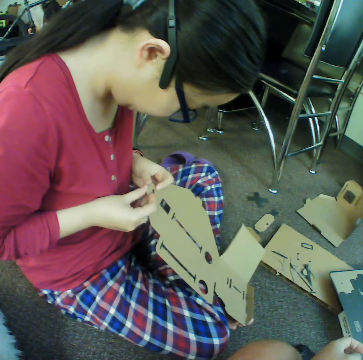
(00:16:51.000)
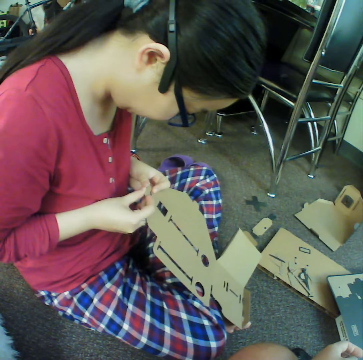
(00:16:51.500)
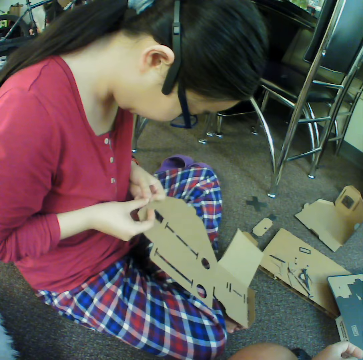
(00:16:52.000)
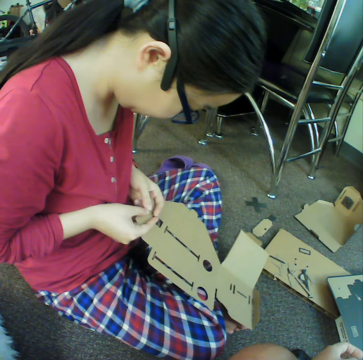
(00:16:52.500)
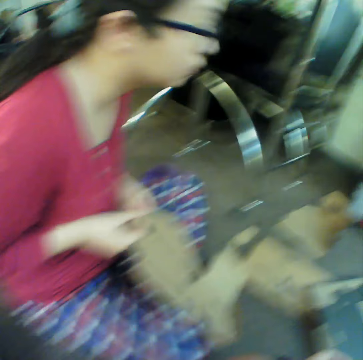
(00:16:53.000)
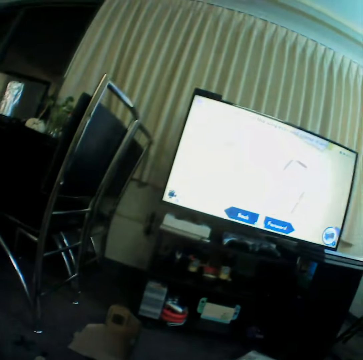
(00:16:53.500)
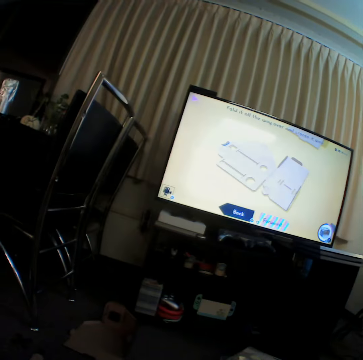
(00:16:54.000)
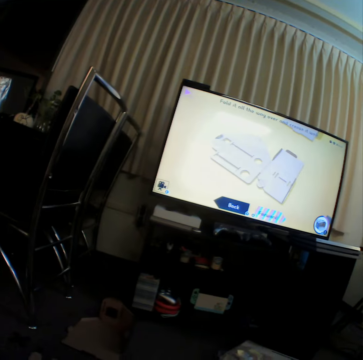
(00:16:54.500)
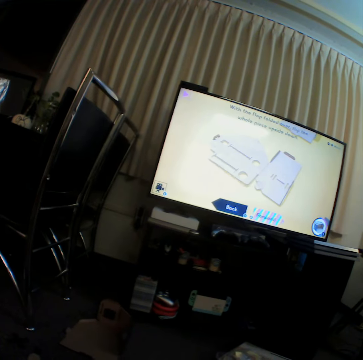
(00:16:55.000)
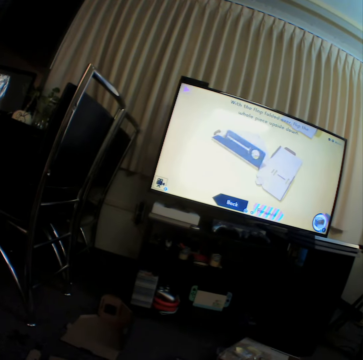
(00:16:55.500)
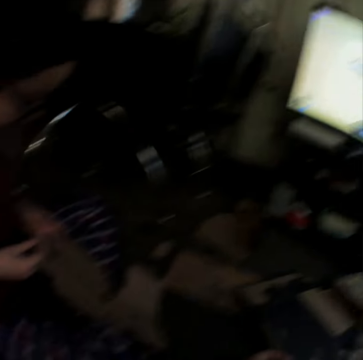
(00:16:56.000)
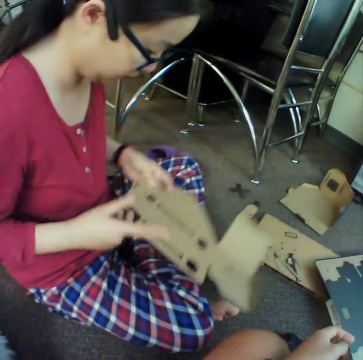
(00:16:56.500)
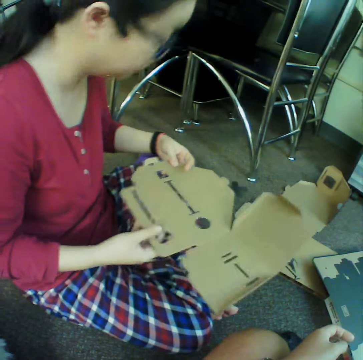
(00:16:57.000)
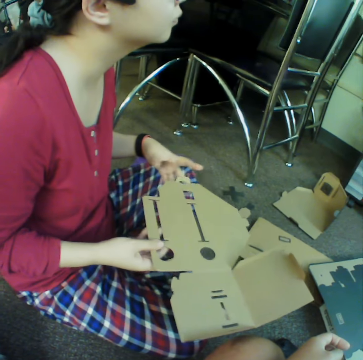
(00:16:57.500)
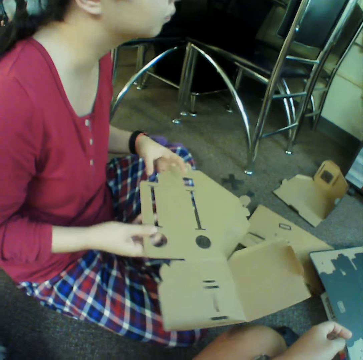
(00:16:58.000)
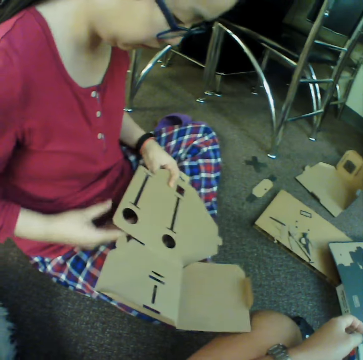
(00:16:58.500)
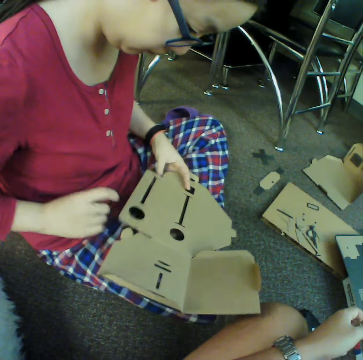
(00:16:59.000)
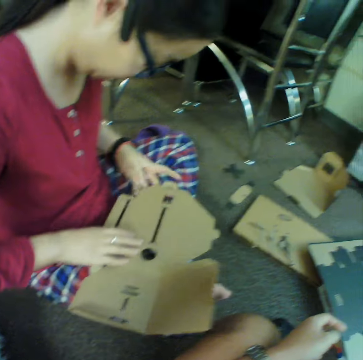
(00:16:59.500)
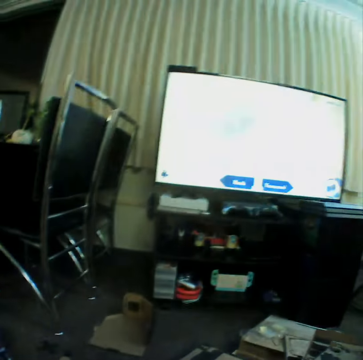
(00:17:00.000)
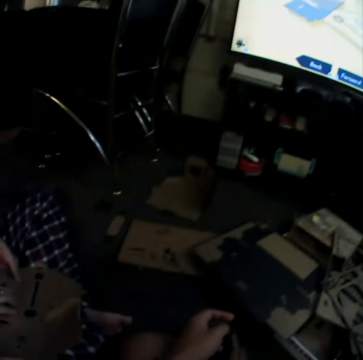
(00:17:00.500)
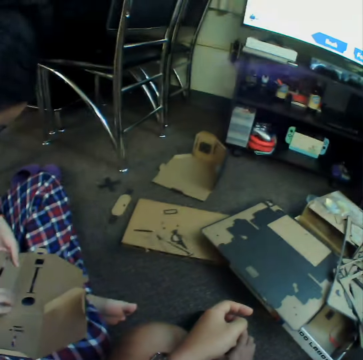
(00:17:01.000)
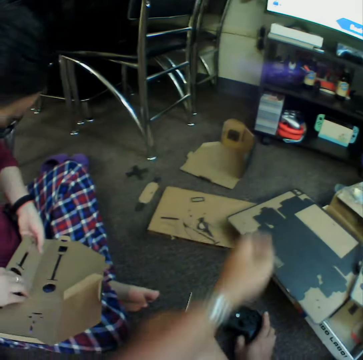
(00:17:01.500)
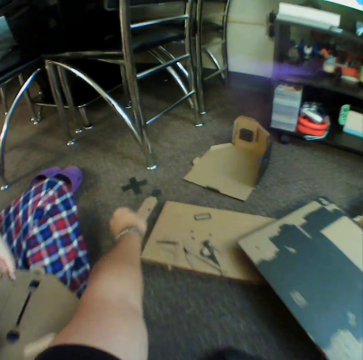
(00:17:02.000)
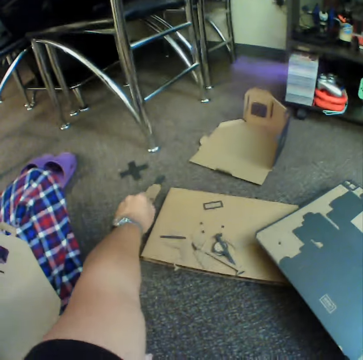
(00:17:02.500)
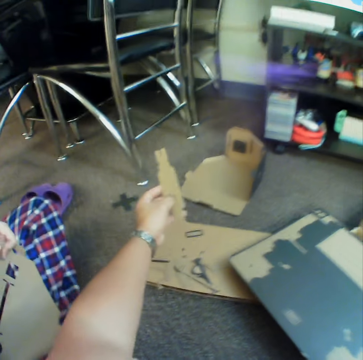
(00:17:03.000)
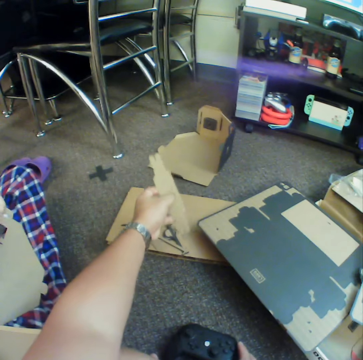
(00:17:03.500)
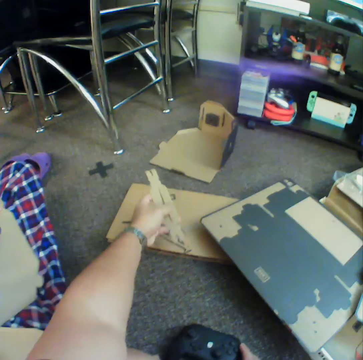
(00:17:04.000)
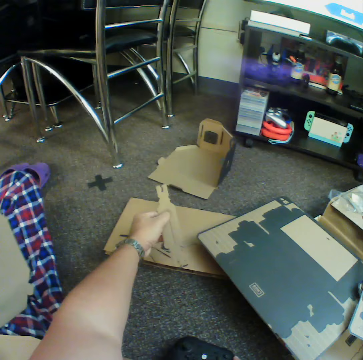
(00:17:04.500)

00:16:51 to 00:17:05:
The camera wearer watches television. A woman curves craft materials. The camera wearer picks up a piece of box.

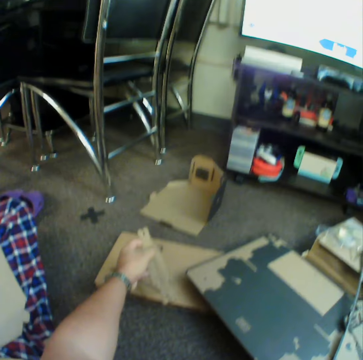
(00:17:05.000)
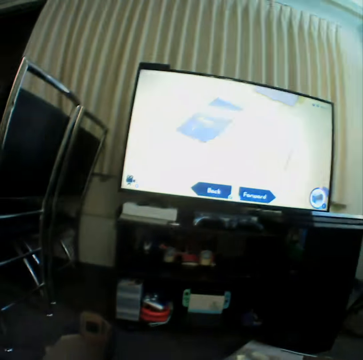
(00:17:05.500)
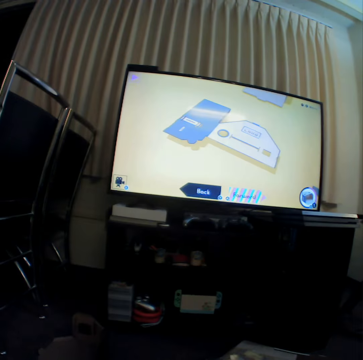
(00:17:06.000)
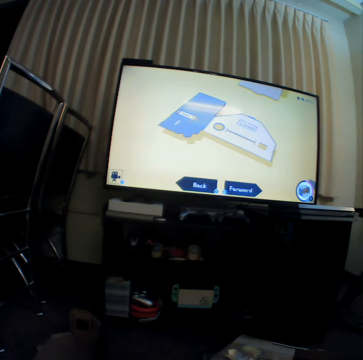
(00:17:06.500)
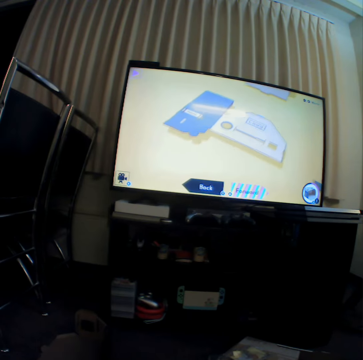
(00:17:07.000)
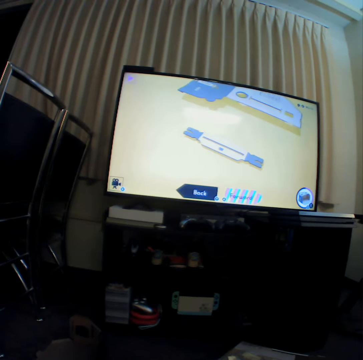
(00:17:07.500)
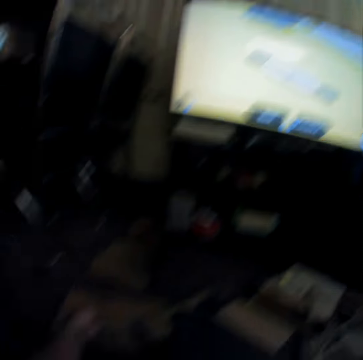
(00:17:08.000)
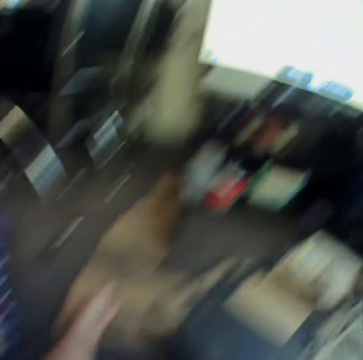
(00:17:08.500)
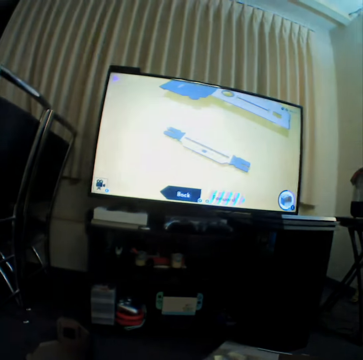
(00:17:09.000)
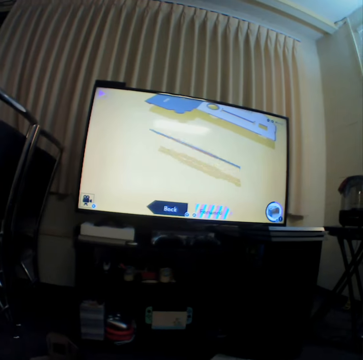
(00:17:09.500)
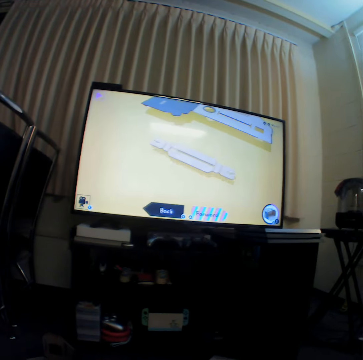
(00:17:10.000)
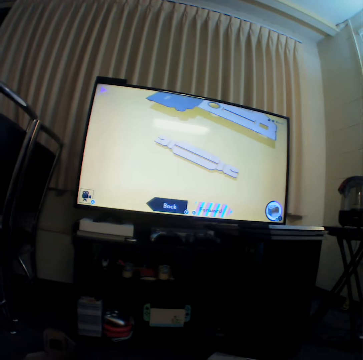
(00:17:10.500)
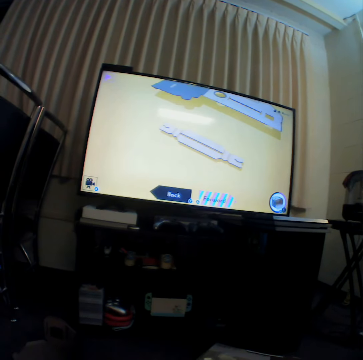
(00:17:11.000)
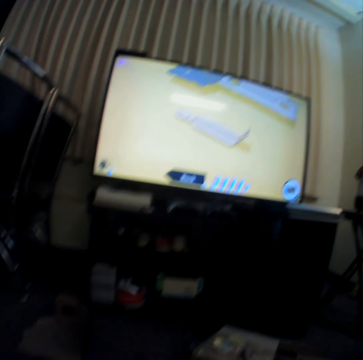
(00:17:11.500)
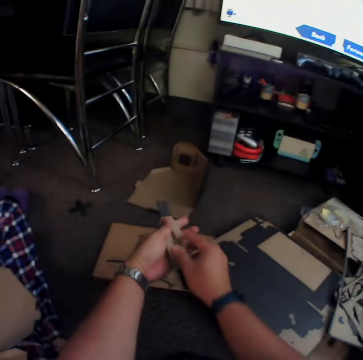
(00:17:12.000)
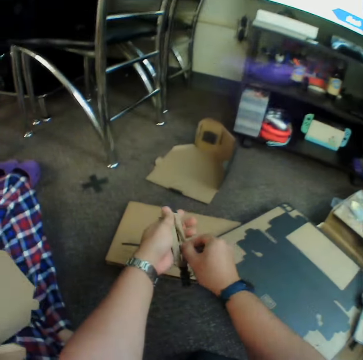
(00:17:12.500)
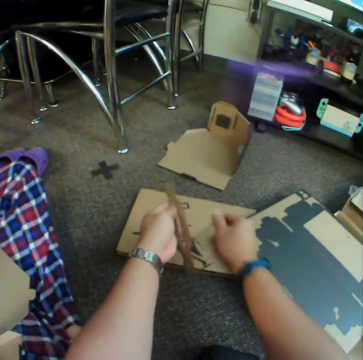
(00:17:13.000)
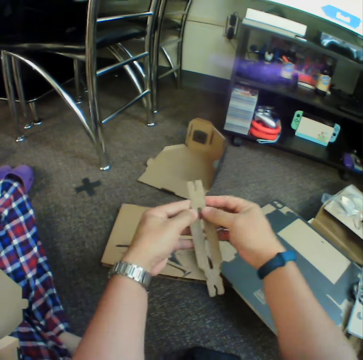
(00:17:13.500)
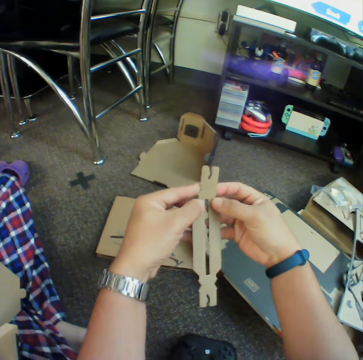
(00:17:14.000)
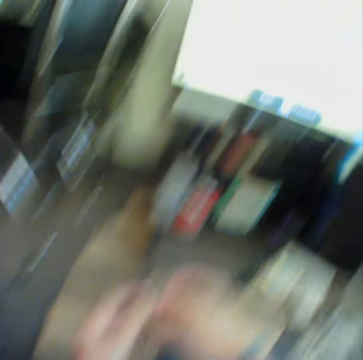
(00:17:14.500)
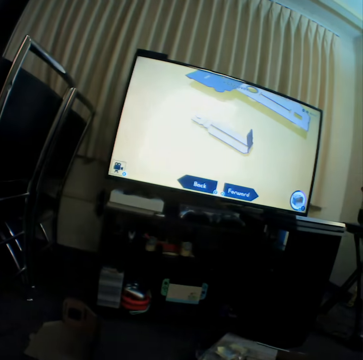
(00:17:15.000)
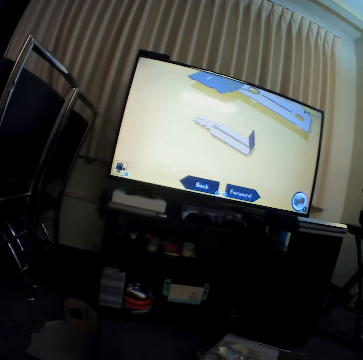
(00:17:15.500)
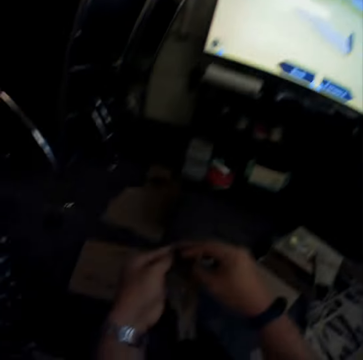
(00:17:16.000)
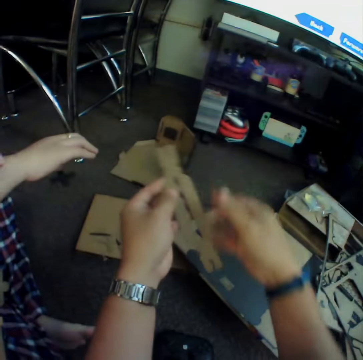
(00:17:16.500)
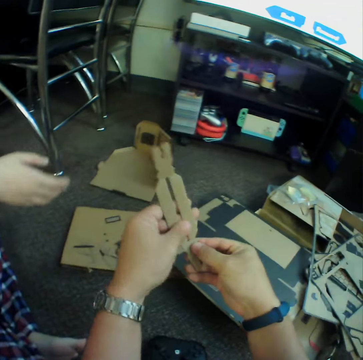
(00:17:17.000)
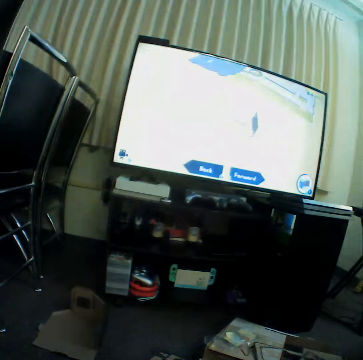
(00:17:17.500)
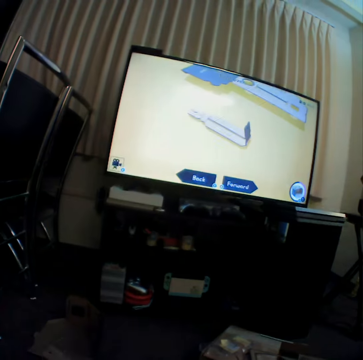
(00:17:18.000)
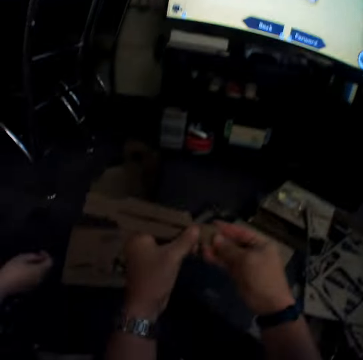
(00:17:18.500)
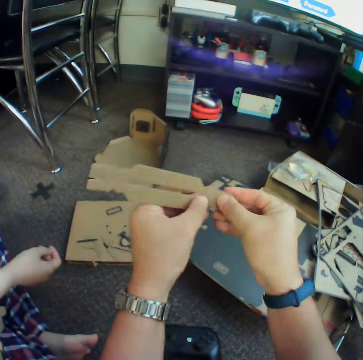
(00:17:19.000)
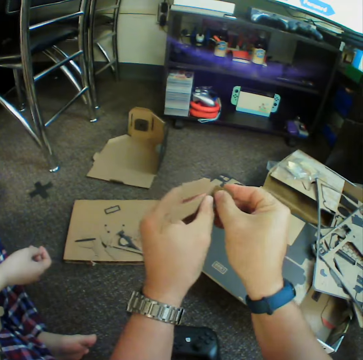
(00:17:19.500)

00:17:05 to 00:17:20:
The camera wearer looks at the television. They poke through the piece of box. They put down craft material and throw the piece of box. They look at the television. They fold. They curve the craft material.

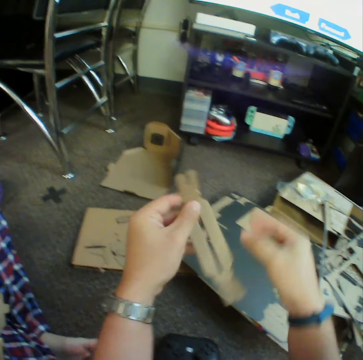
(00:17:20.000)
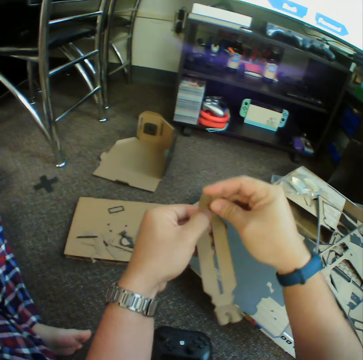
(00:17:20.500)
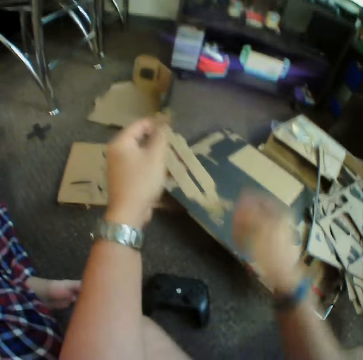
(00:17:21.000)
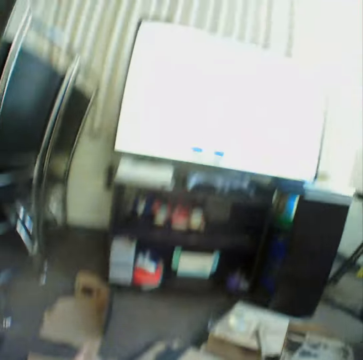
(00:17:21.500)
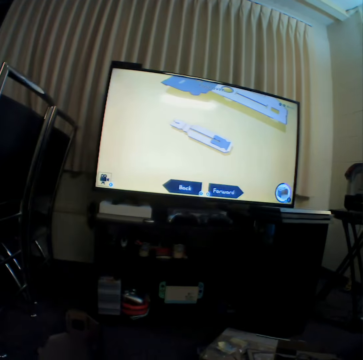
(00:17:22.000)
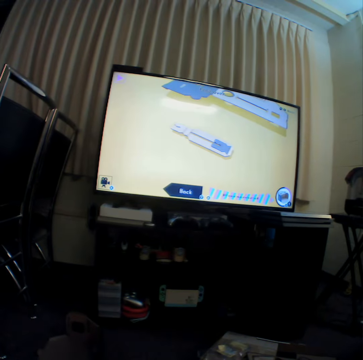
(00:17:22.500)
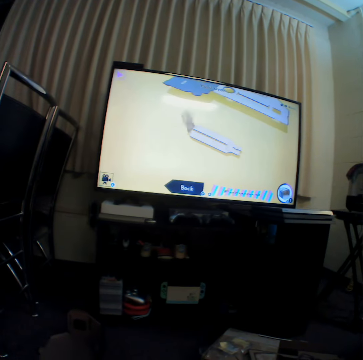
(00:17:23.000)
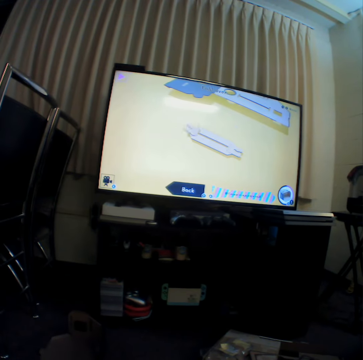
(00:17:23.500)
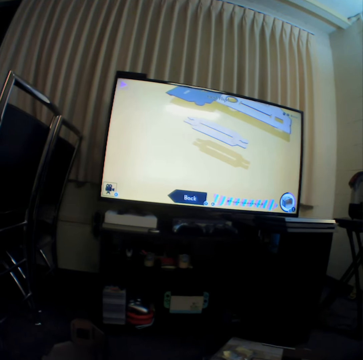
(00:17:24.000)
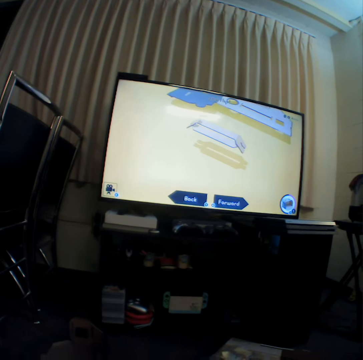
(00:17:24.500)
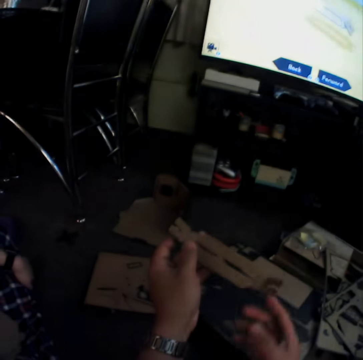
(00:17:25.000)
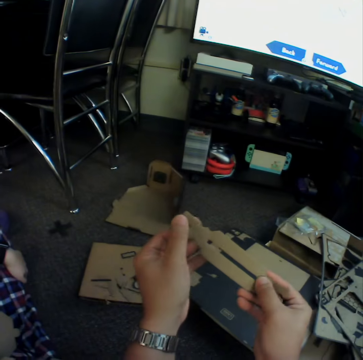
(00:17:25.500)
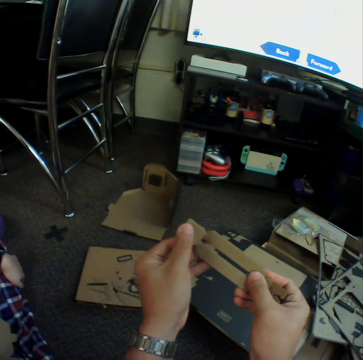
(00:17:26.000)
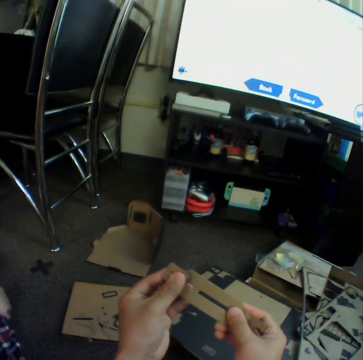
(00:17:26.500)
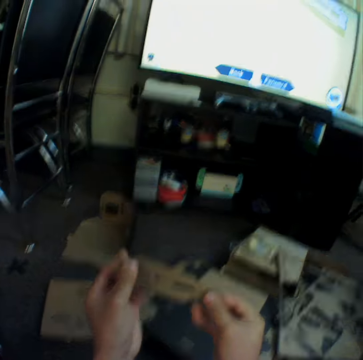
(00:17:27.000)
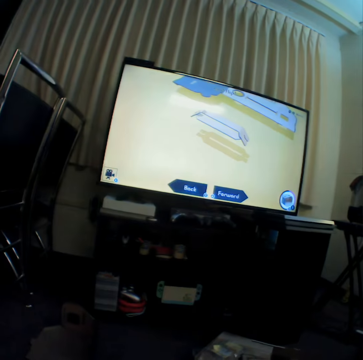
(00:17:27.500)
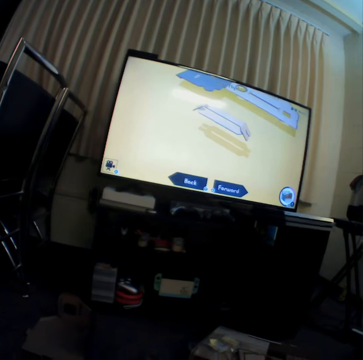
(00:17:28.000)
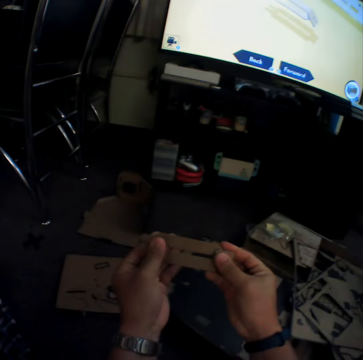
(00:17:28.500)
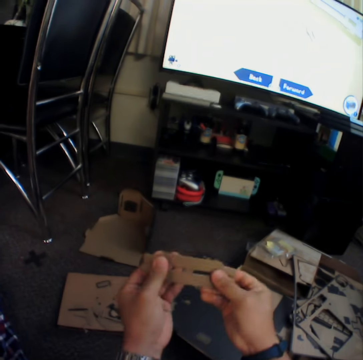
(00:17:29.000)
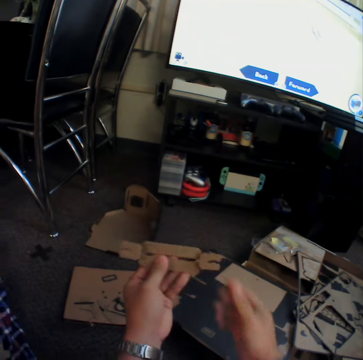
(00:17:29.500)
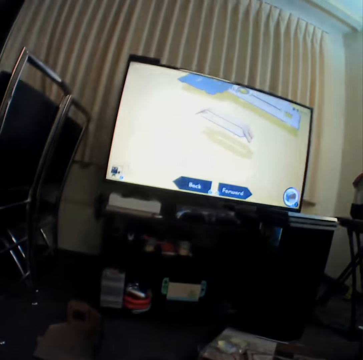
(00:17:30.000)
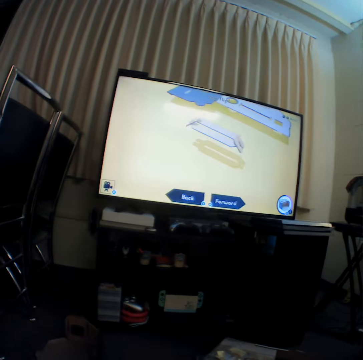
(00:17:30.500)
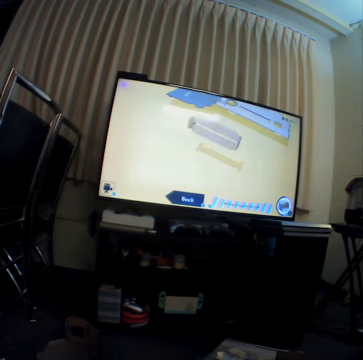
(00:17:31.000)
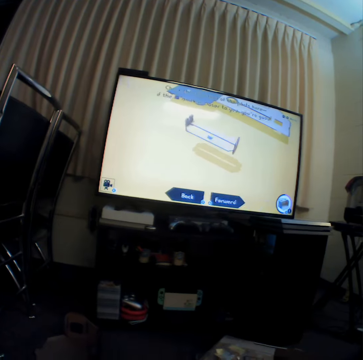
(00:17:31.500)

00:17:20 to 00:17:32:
The camera wearer looks at the television. They curve craft material. They fold. They look at the television. They fold. They look at the television.
